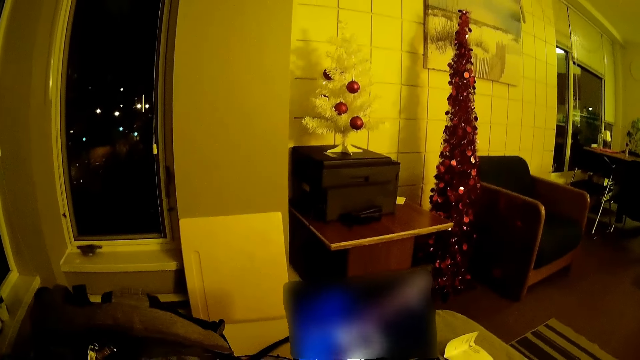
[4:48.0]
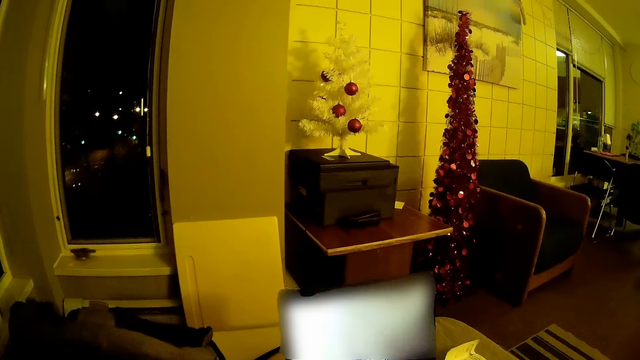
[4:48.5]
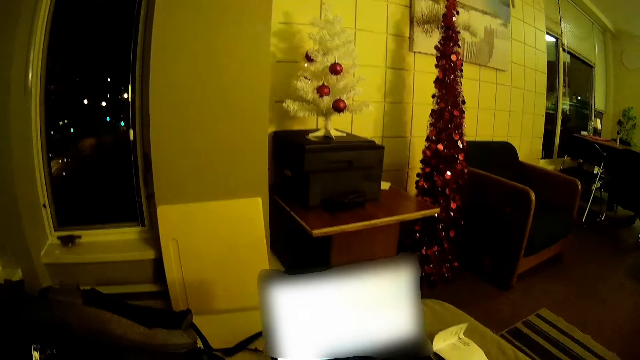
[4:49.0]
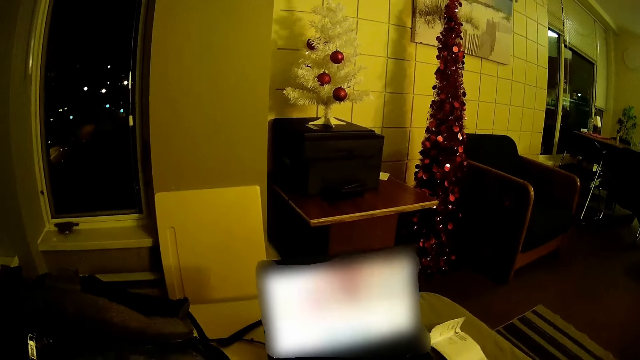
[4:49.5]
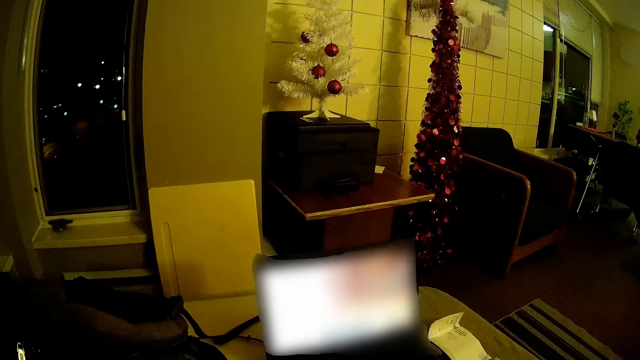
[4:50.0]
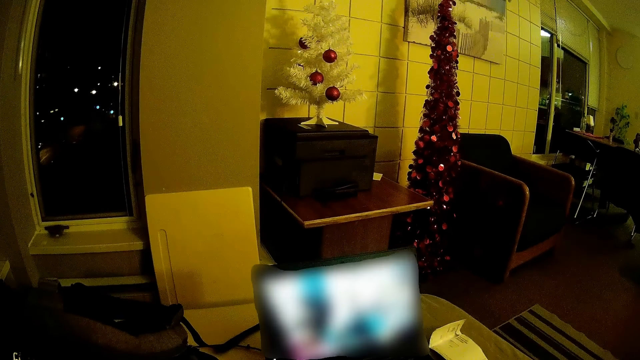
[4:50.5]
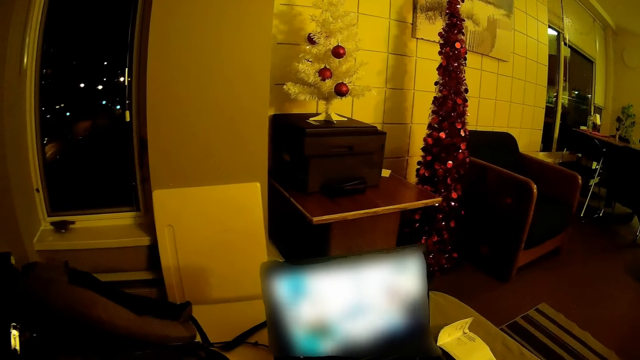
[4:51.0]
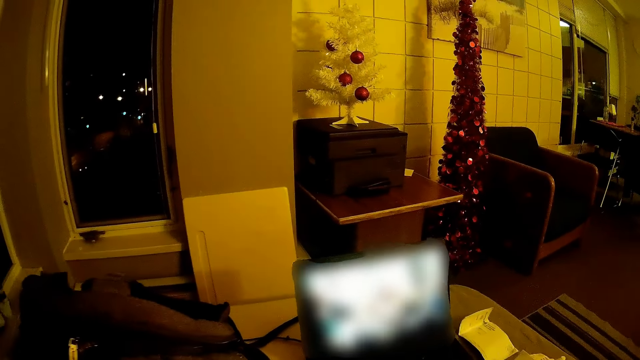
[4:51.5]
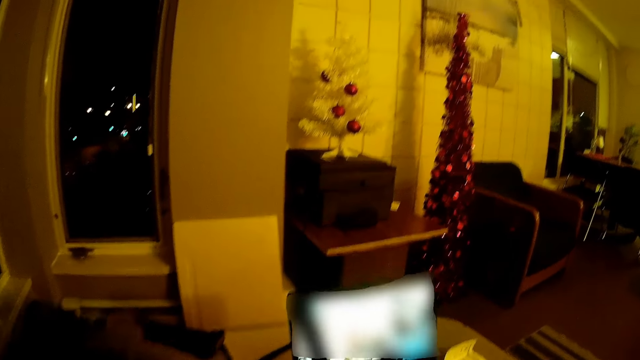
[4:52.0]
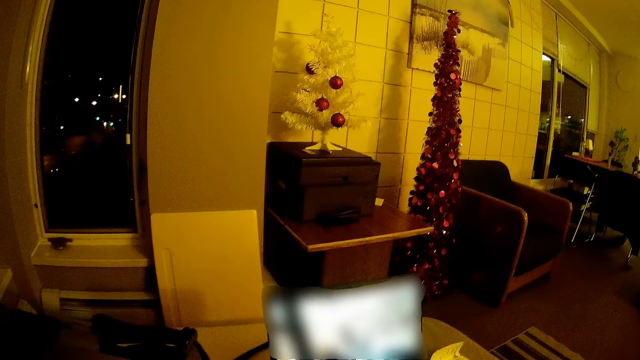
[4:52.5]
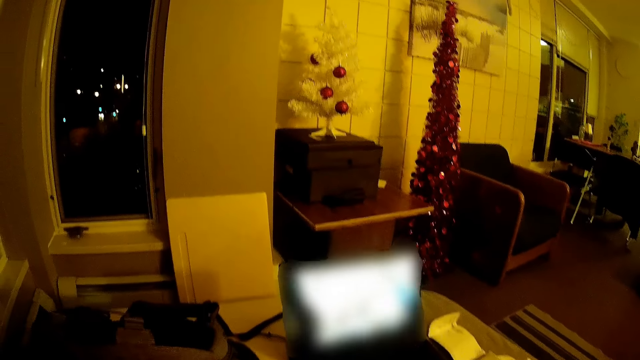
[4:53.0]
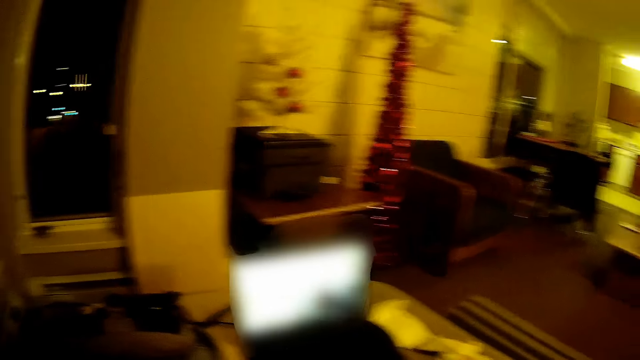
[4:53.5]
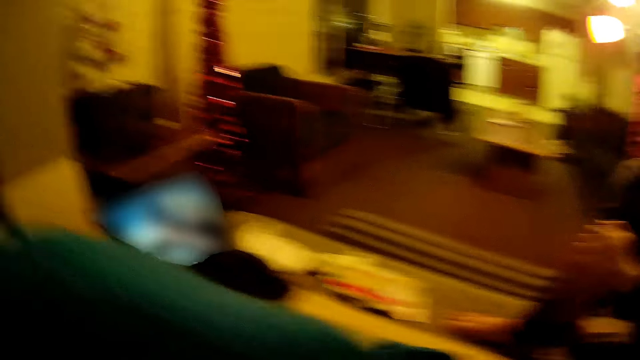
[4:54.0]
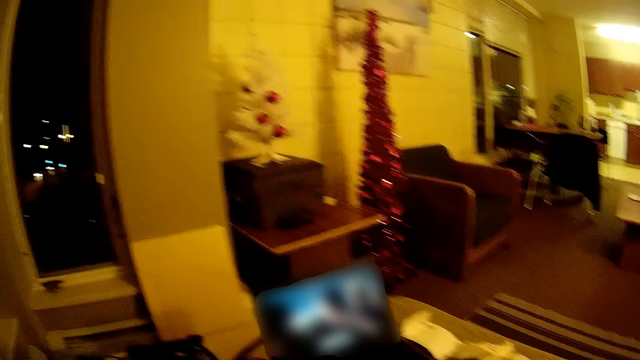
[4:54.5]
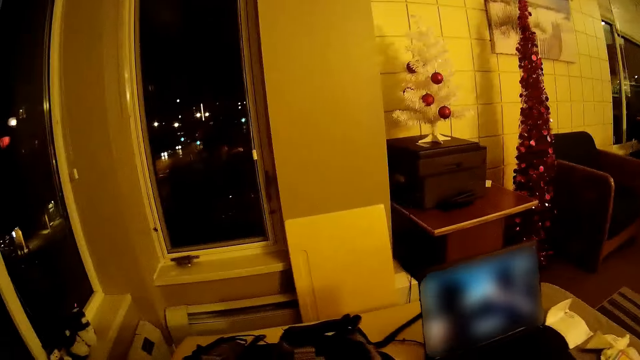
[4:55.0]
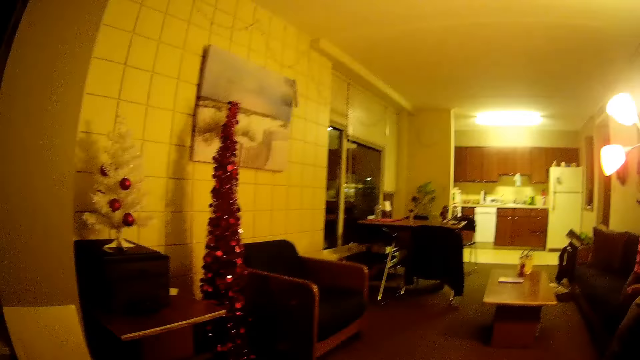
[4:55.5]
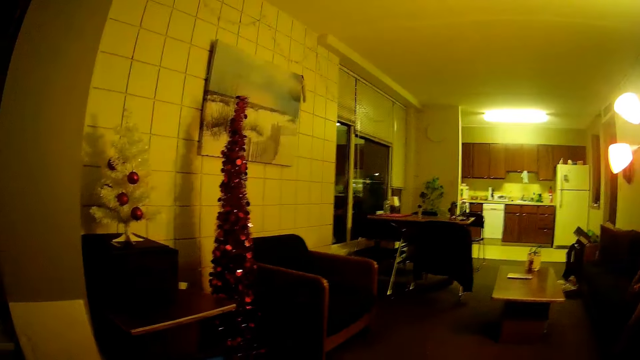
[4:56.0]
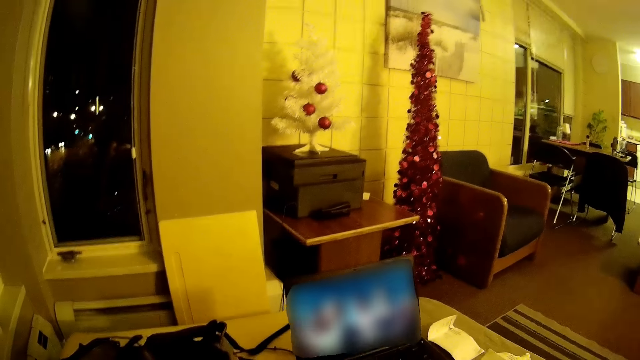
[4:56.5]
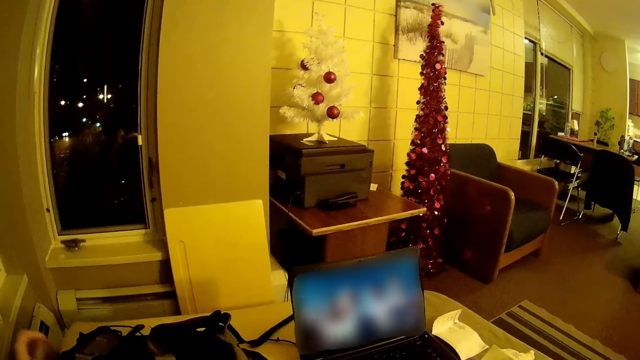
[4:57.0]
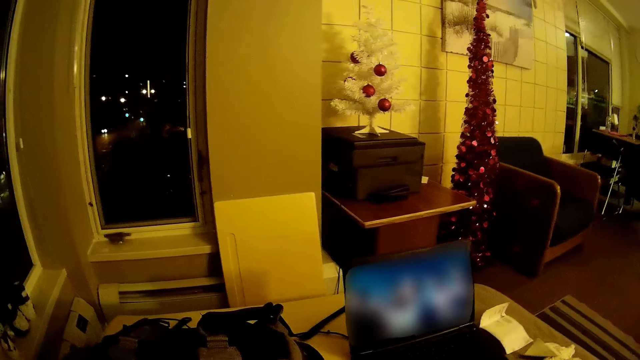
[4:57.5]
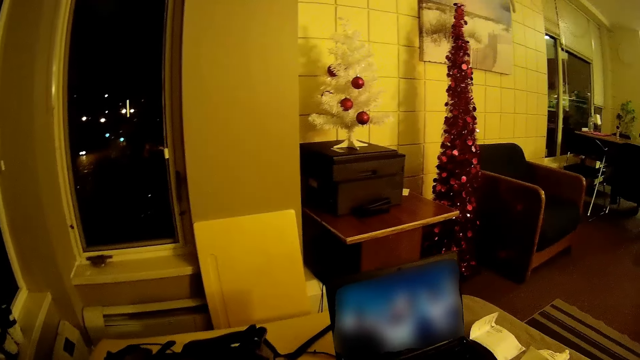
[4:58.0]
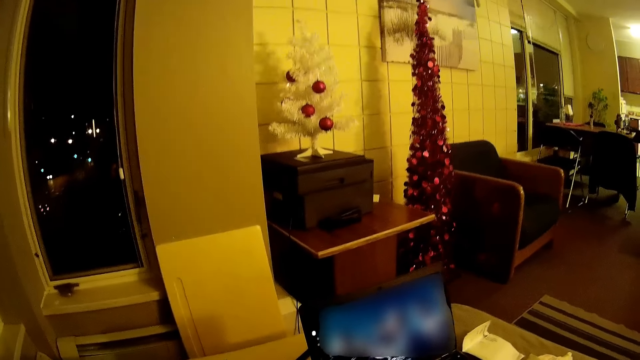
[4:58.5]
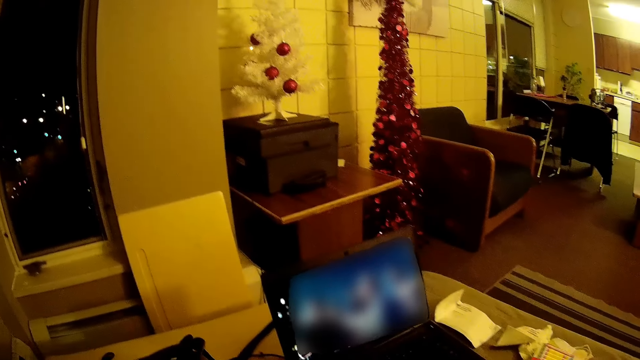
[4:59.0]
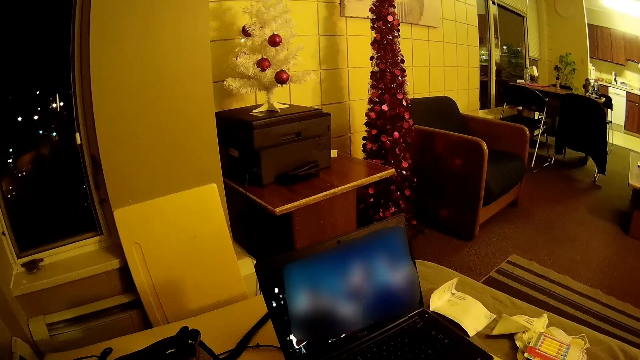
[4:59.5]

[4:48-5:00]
The camera wearer looks in the bag.

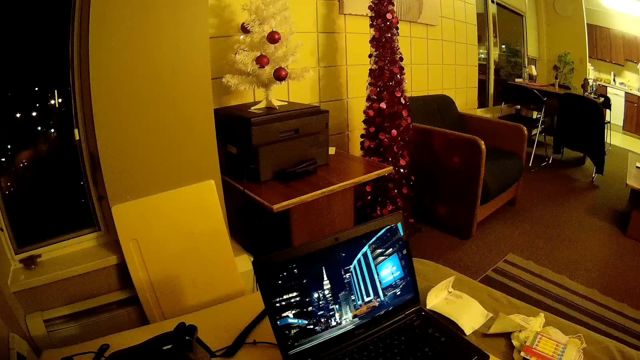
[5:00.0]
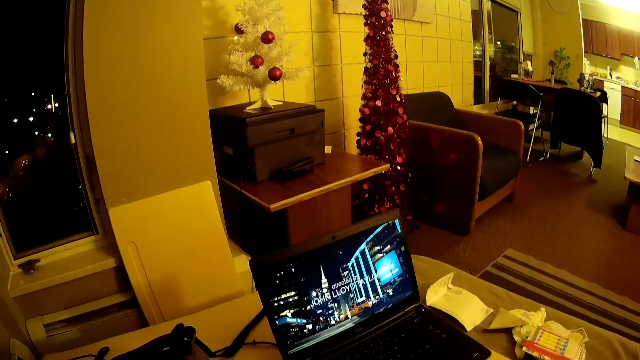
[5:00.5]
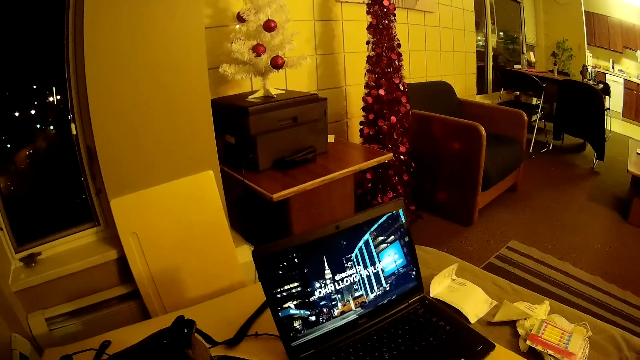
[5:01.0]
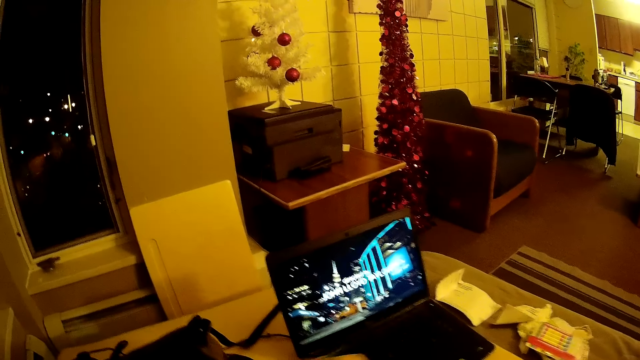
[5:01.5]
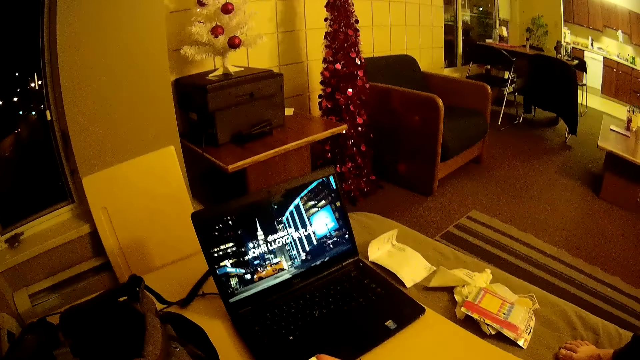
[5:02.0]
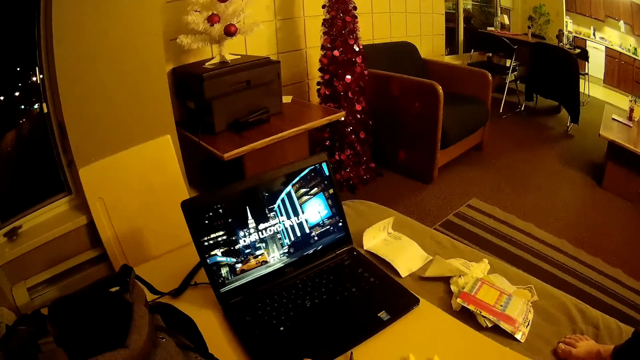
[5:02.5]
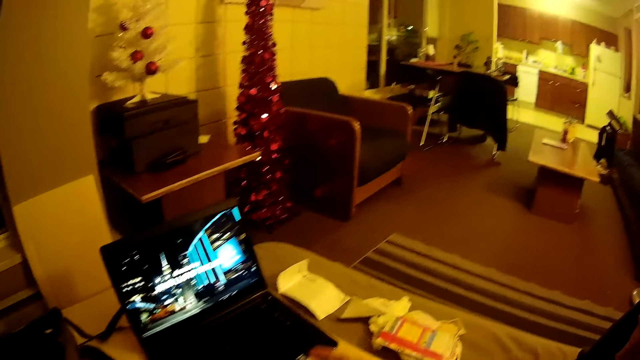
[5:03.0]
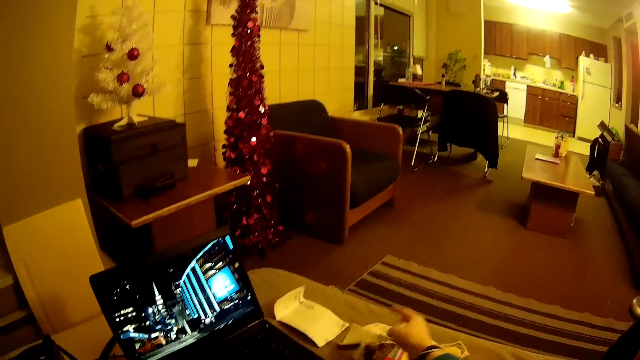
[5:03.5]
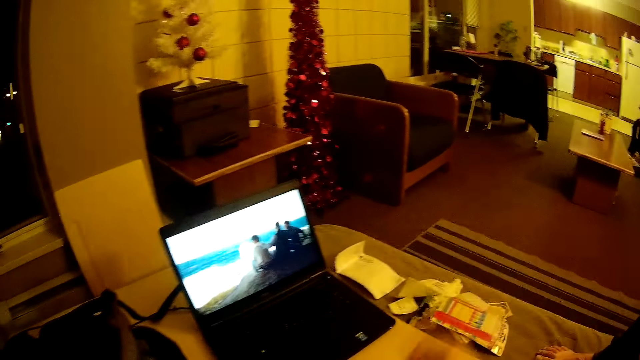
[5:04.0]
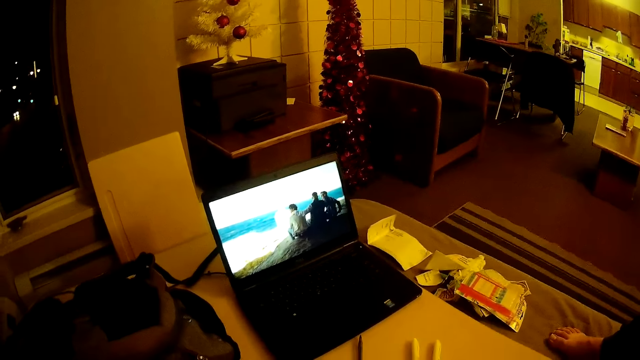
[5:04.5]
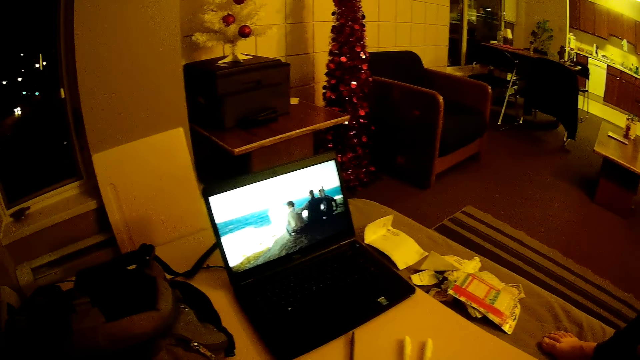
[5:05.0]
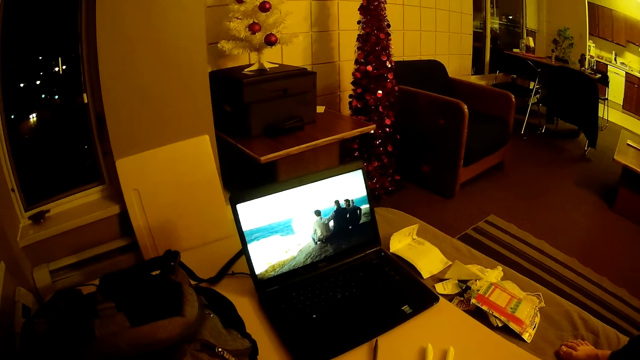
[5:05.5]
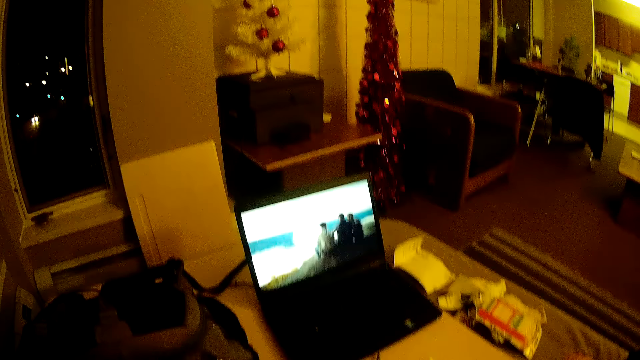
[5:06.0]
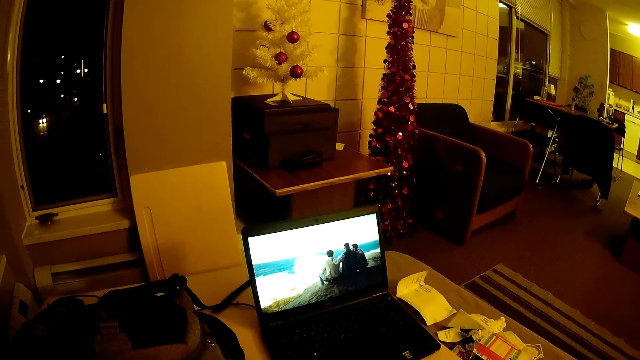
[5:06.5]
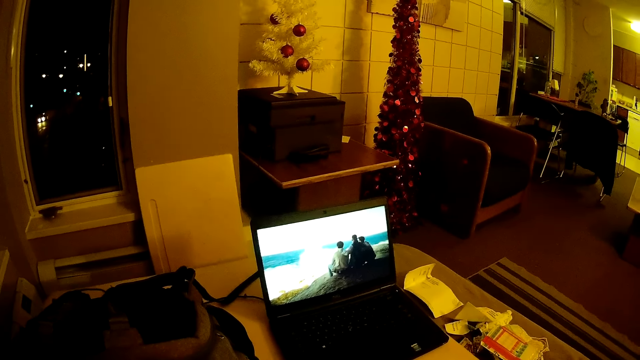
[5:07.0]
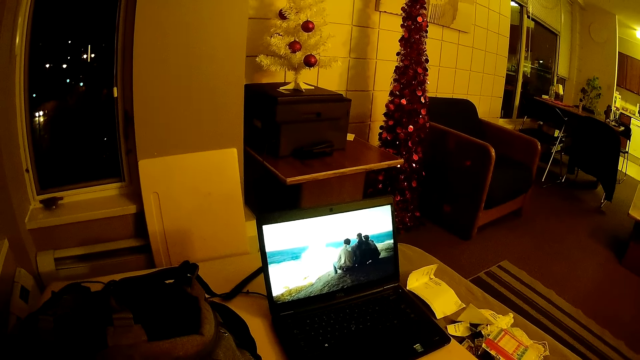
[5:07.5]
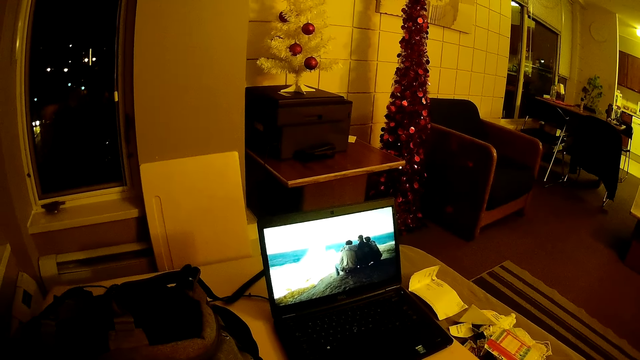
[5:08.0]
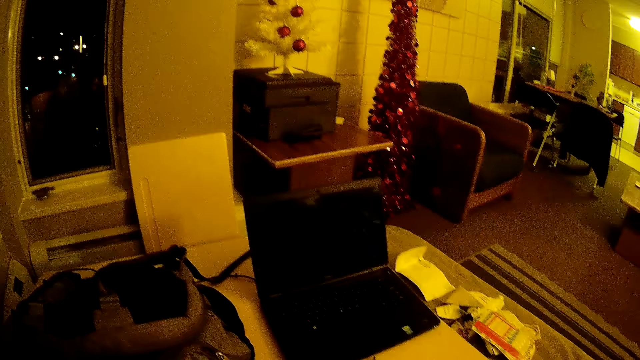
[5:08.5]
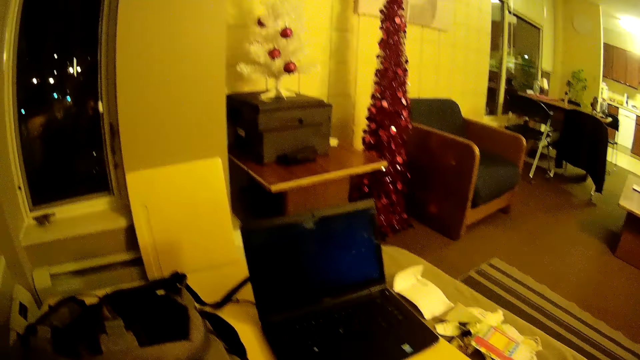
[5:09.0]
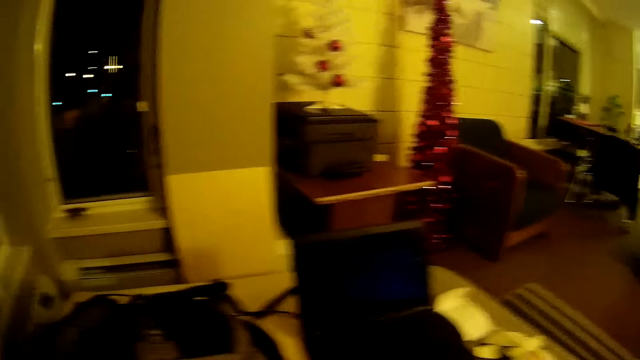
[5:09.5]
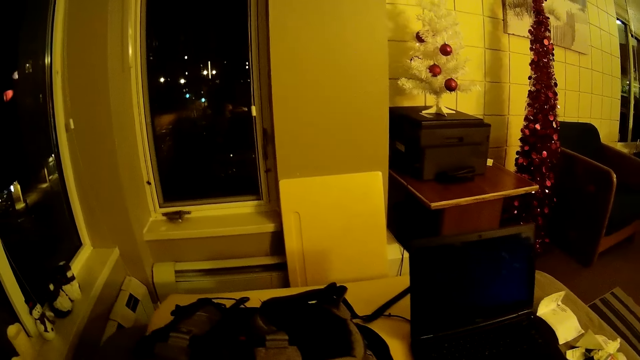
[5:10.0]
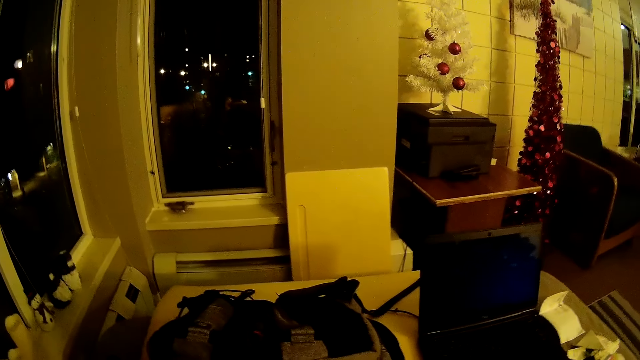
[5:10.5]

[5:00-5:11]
The camera wearer drops his stuff on the bed. They take stuff from his bag.
